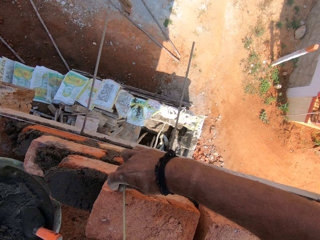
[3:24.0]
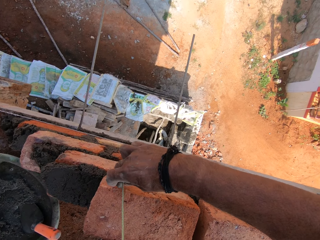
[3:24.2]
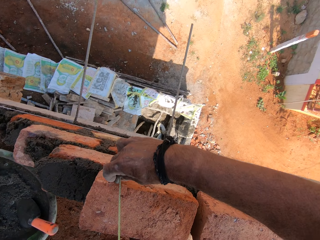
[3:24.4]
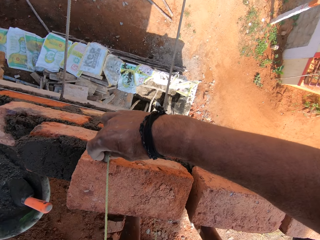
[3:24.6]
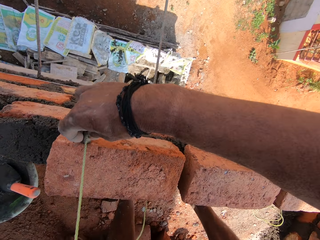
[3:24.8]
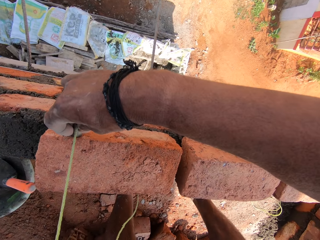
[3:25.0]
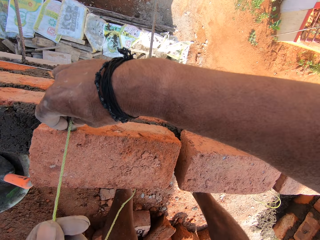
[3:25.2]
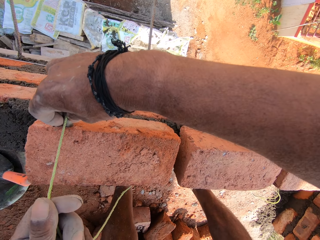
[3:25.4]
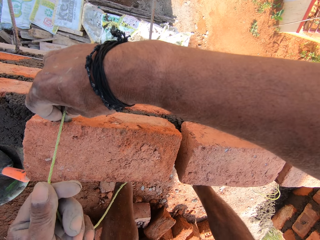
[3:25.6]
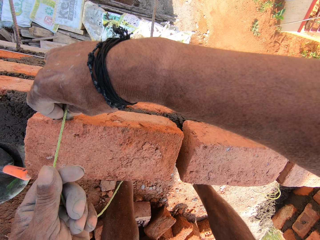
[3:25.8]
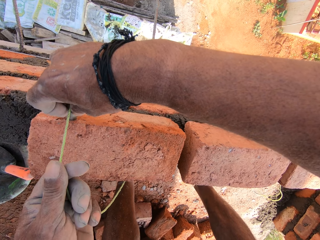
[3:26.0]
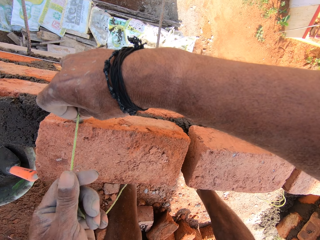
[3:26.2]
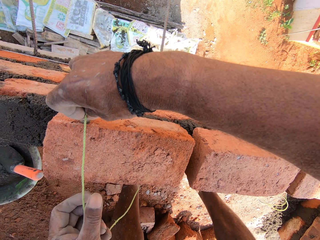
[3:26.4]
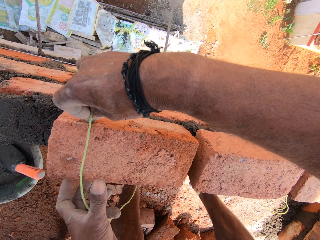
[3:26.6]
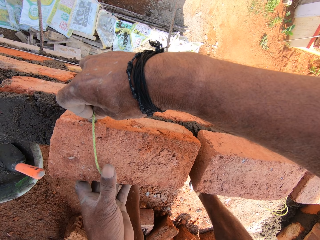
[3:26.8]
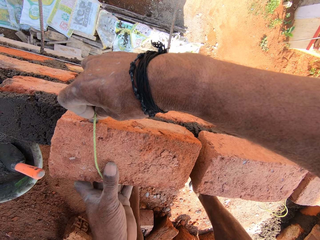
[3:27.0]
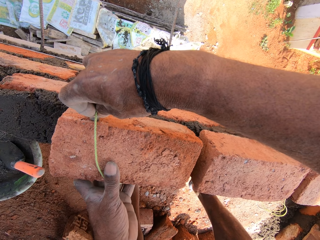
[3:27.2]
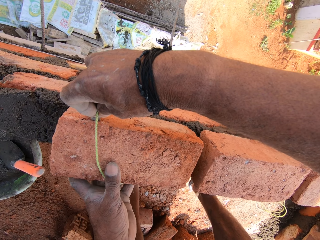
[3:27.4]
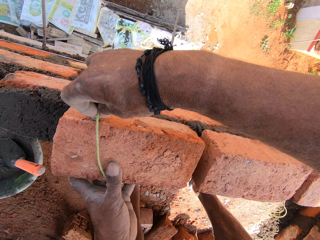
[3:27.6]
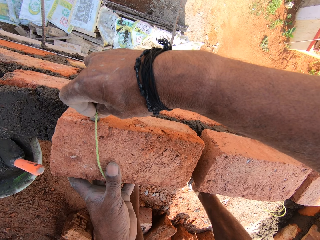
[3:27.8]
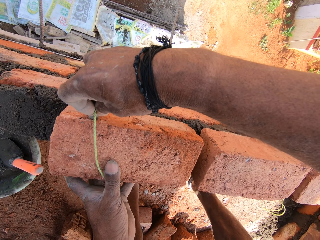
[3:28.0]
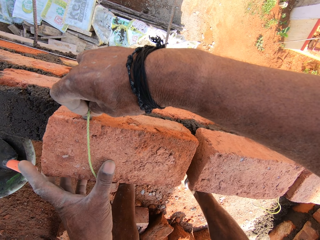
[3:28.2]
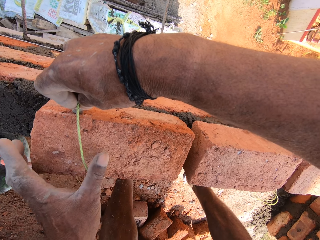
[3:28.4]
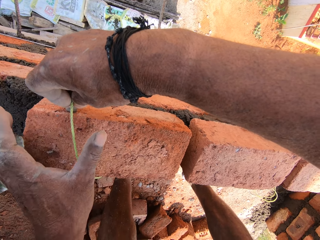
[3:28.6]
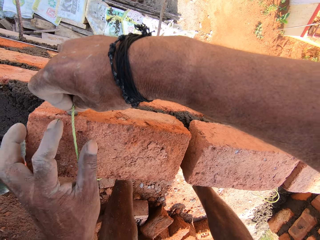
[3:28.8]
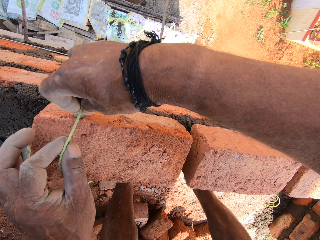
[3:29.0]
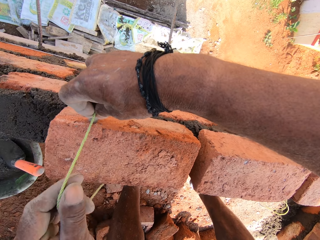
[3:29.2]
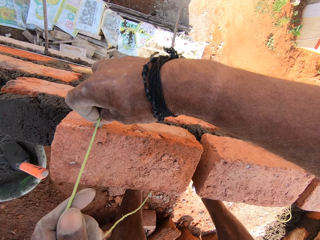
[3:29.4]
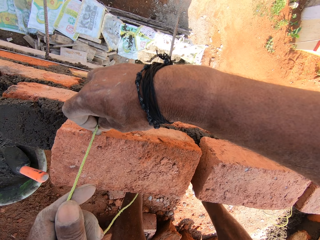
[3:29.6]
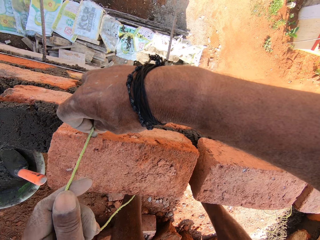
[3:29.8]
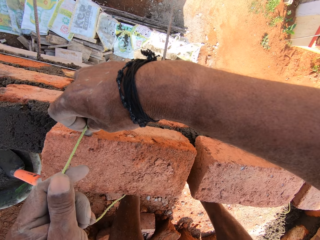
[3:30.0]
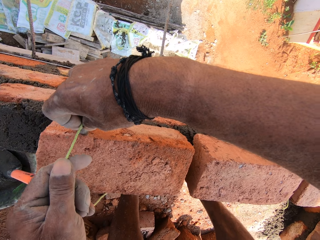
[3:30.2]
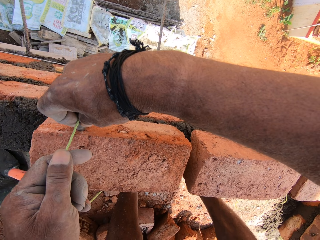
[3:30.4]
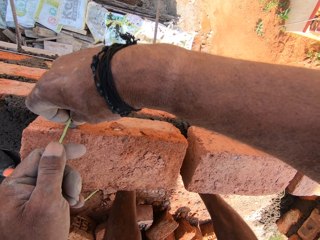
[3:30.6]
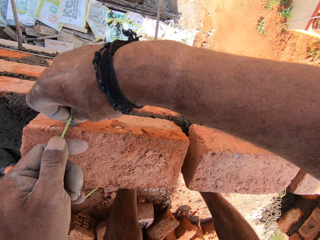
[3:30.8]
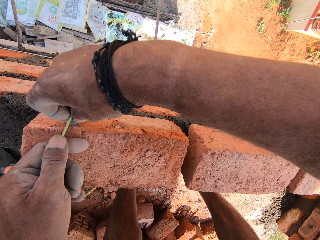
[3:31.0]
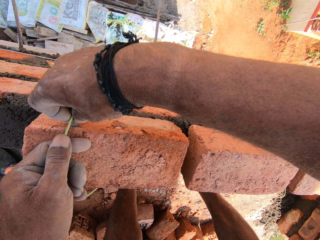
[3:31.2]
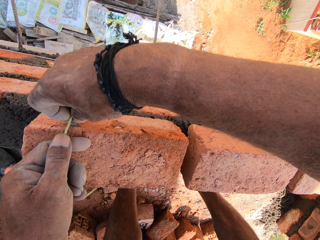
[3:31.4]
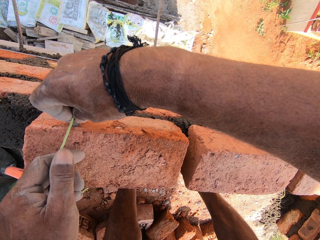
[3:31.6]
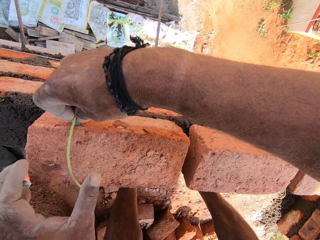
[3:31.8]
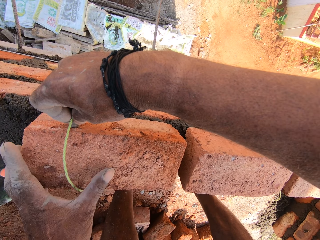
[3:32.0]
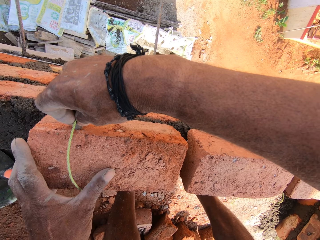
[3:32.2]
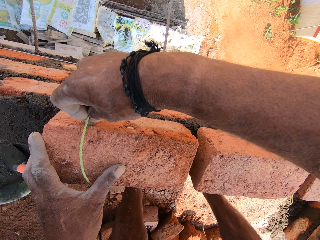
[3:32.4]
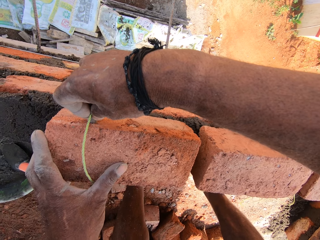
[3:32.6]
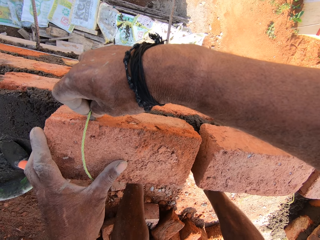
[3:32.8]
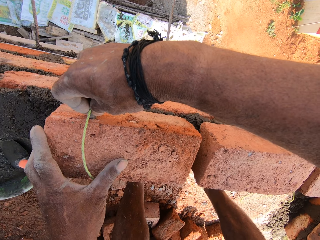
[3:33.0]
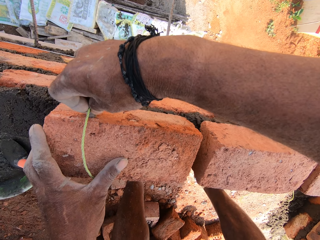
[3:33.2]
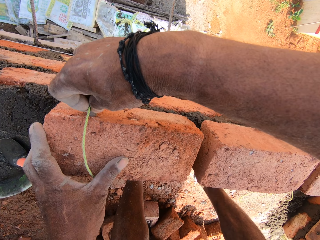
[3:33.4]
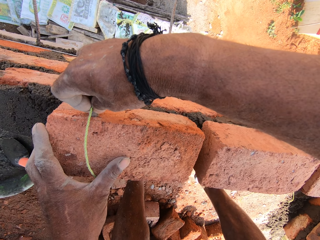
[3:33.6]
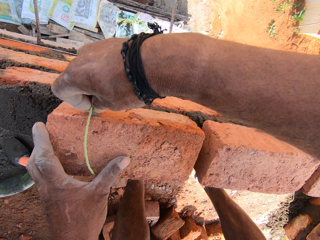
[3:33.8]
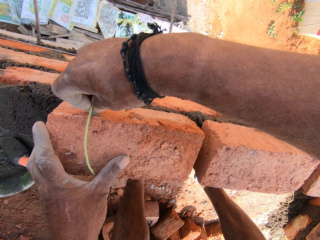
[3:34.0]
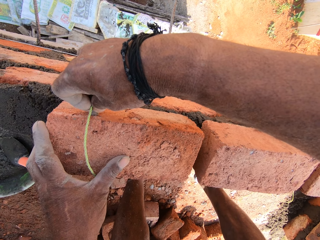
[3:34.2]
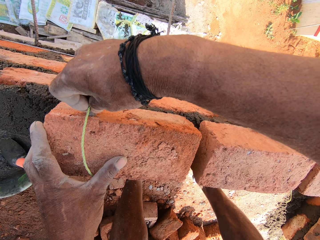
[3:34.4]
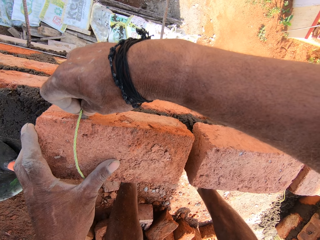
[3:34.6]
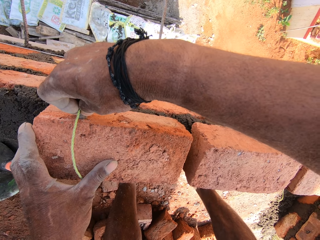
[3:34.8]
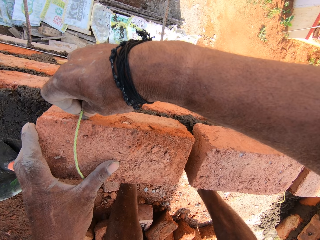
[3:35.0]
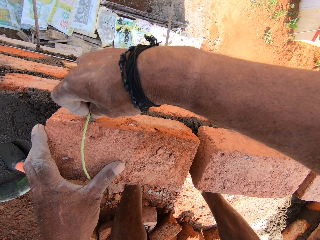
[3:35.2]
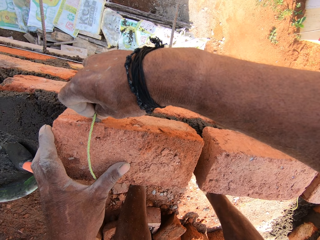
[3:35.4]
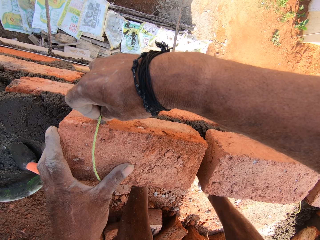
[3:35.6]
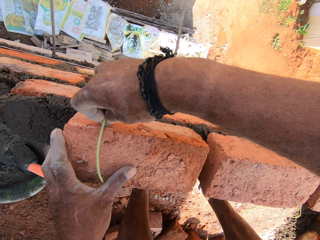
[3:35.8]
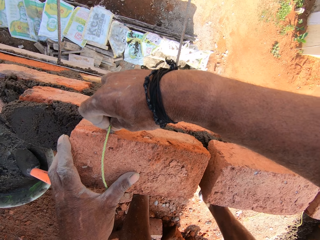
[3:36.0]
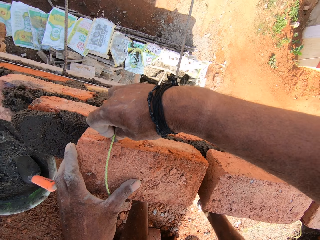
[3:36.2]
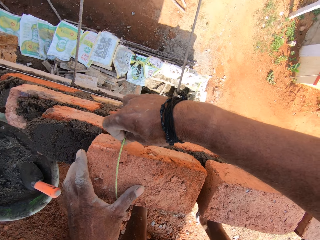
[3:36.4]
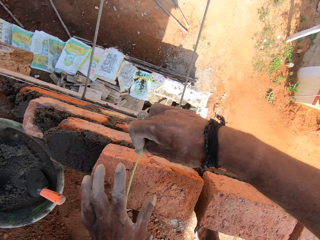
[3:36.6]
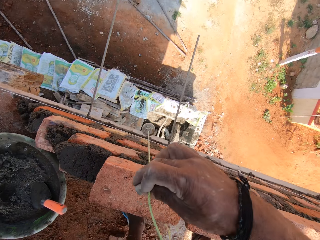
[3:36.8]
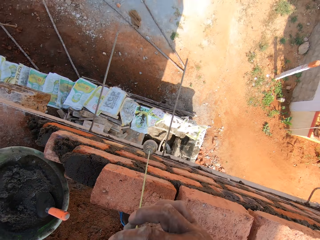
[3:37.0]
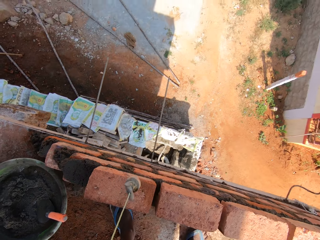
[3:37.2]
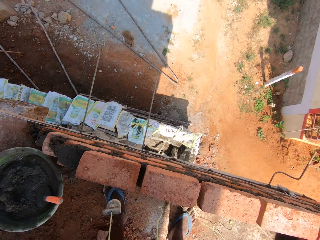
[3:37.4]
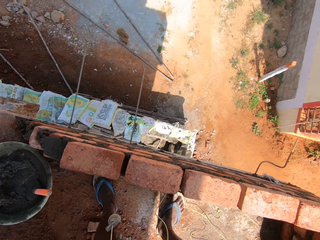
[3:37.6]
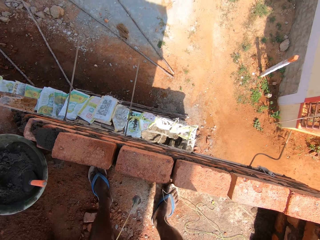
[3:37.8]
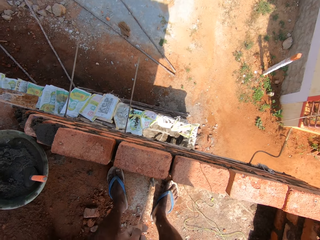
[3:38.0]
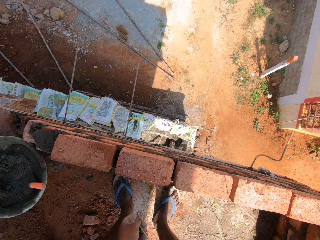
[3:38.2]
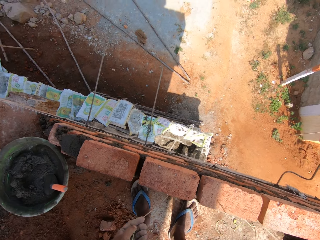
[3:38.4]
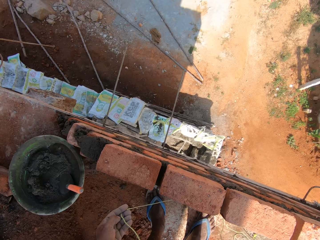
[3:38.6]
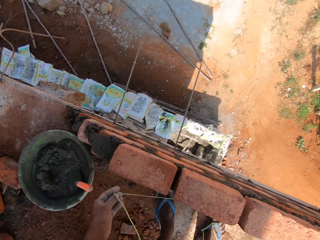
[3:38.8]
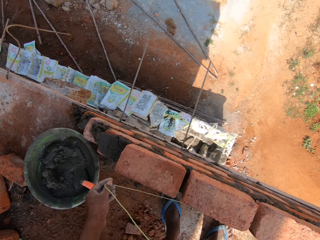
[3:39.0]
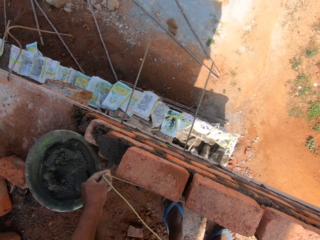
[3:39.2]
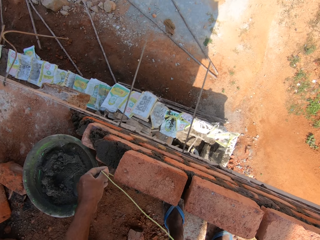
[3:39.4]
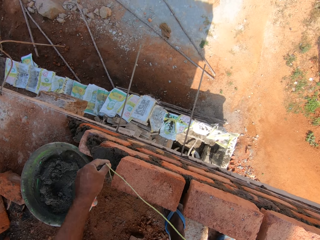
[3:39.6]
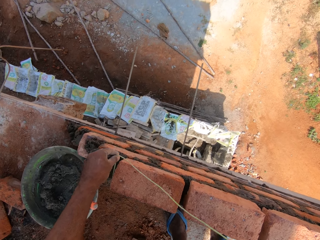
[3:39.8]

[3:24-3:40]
The camera wearer measures the bricks with the string. They align the concrete block with the plumb bob. They release the thread from the plumb bob with the left hand. They hold the plumb bob with the right hand. They lift the plumb bob with both hands.

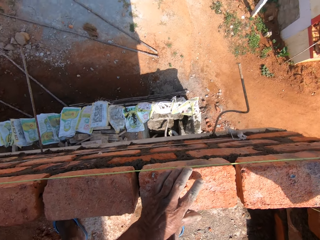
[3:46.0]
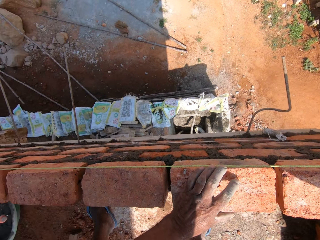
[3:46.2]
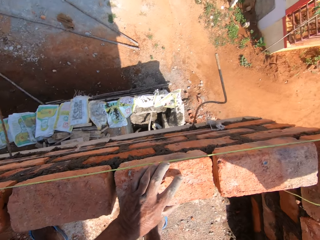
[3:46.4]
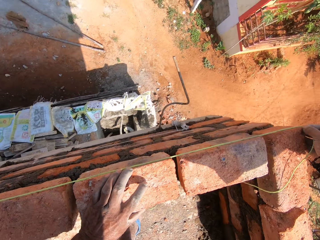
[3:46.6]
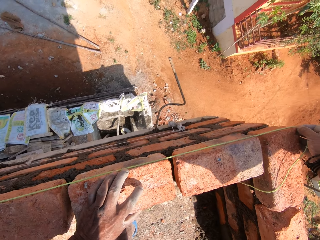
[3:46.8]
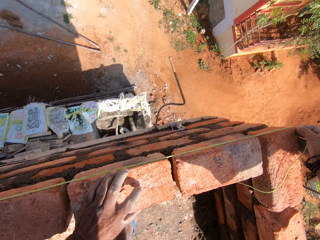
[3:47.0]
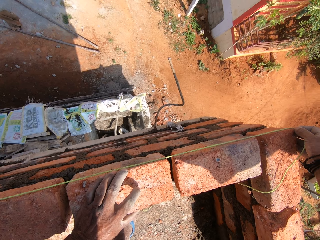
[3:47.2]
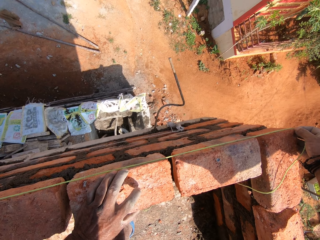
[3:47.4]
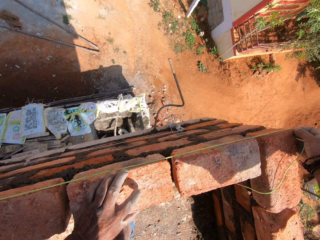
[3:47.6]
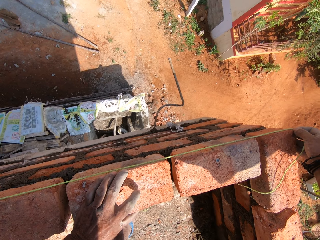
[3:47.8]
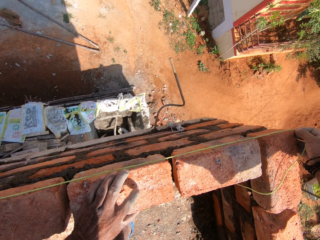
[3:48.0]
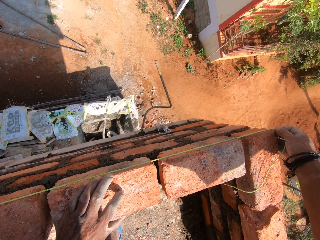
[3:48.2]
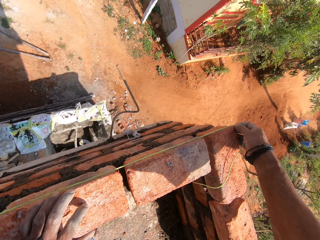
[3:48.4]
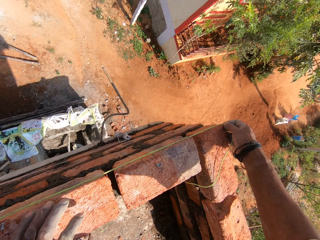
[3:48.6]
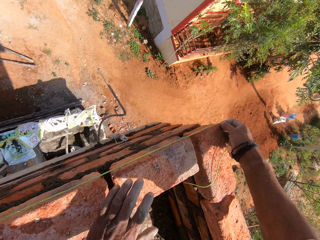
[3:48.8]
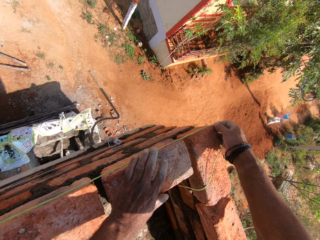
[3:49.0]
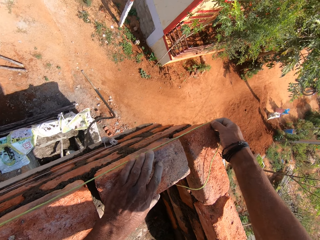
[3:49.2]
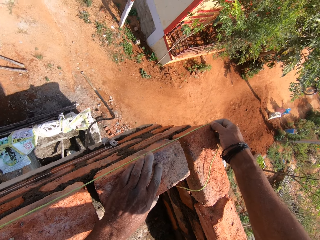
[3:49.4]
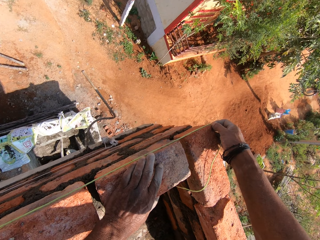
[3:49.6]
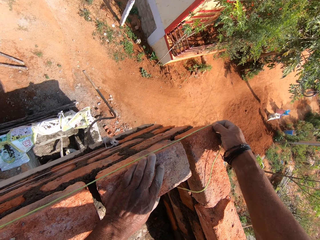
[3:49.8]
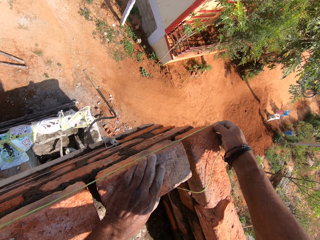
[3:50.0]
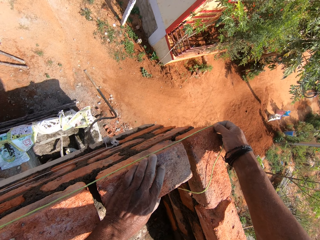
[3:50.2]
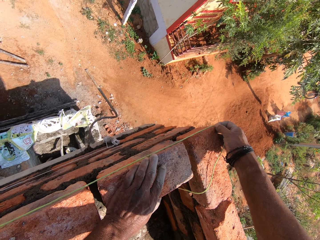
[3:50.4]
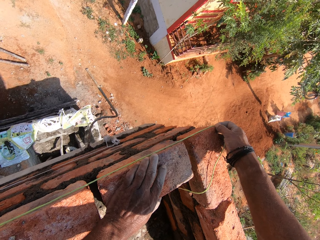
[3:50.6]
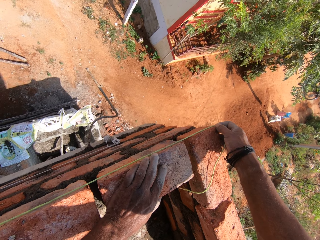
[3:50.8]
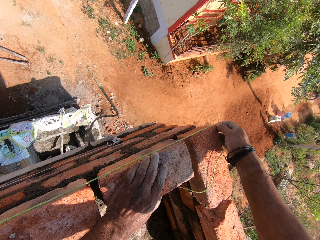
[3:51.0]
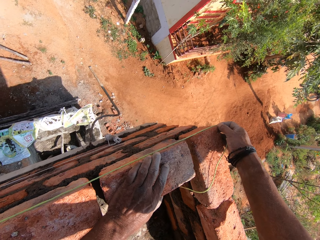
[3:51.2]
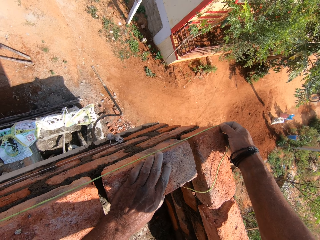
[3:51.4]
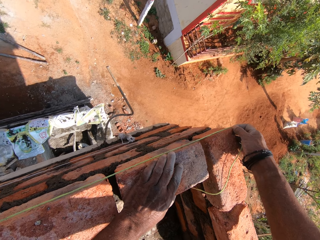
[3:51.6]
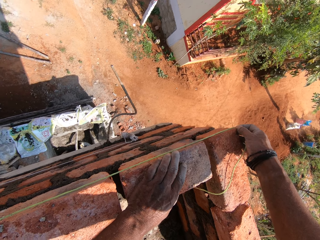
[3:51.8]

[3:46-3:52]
The camera wearer holds the block with the left hand.
